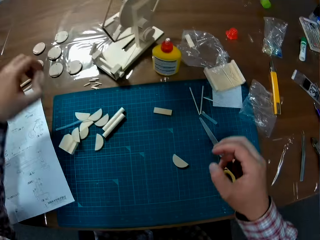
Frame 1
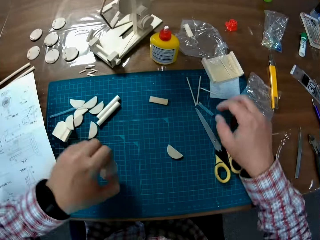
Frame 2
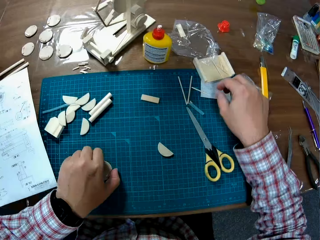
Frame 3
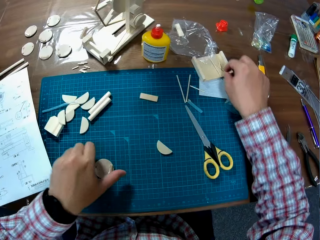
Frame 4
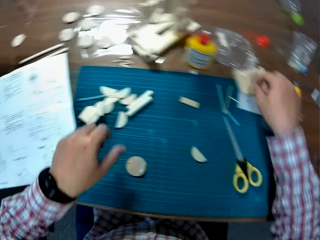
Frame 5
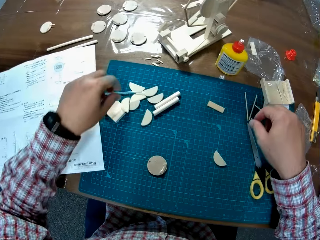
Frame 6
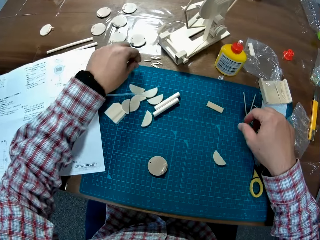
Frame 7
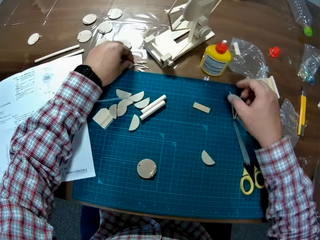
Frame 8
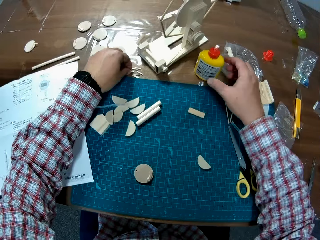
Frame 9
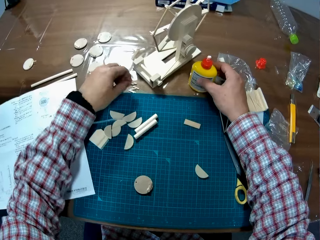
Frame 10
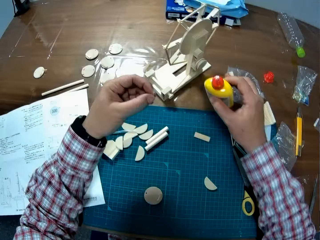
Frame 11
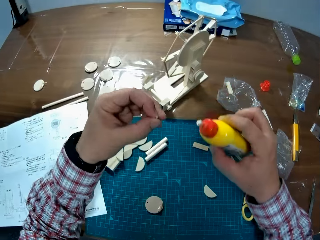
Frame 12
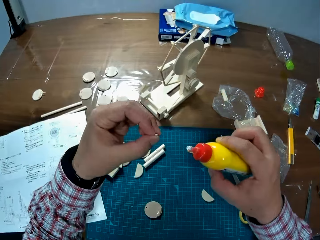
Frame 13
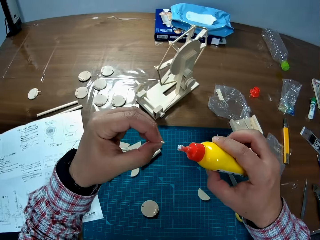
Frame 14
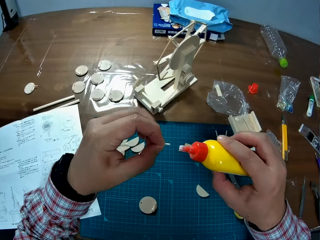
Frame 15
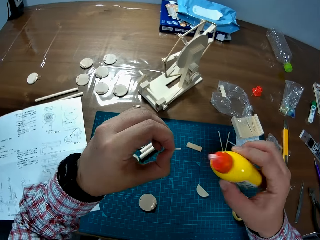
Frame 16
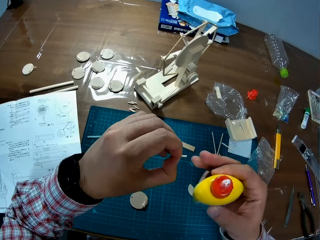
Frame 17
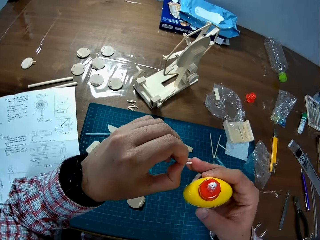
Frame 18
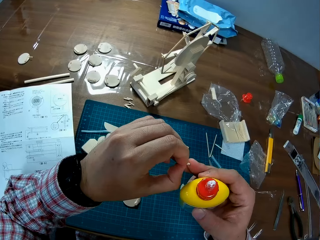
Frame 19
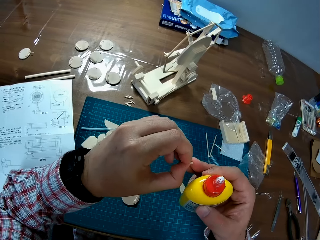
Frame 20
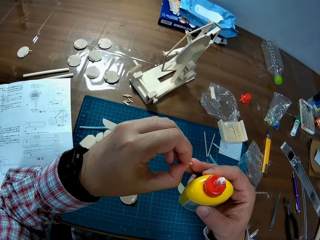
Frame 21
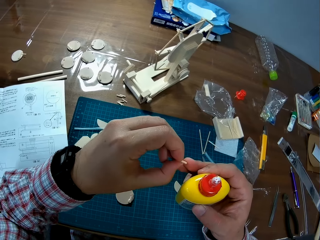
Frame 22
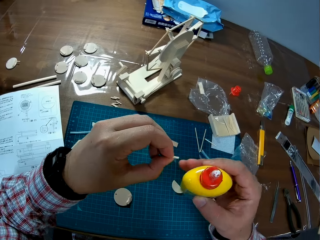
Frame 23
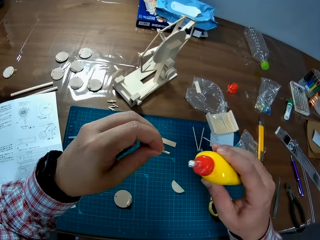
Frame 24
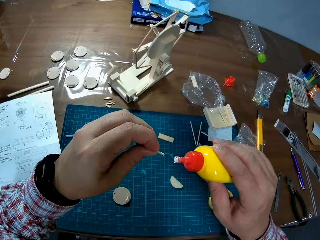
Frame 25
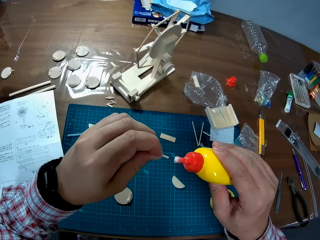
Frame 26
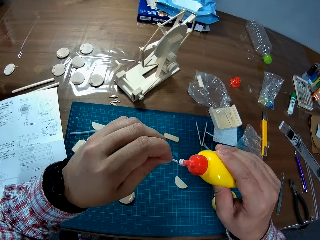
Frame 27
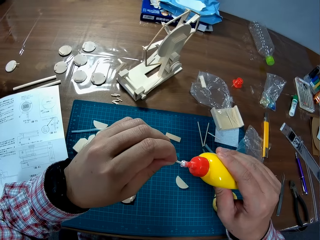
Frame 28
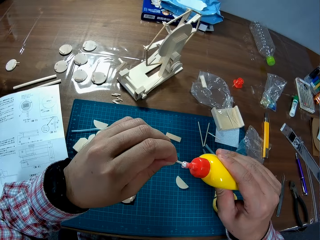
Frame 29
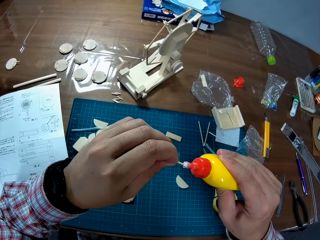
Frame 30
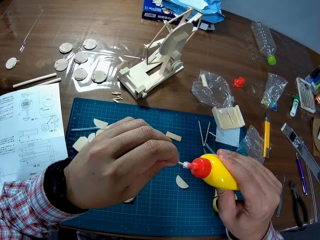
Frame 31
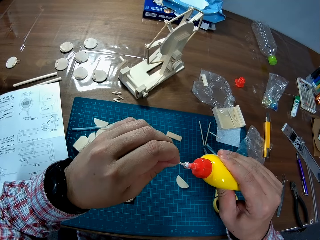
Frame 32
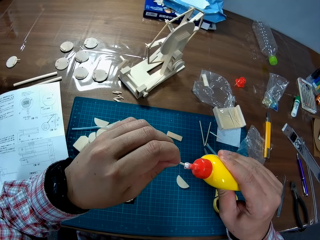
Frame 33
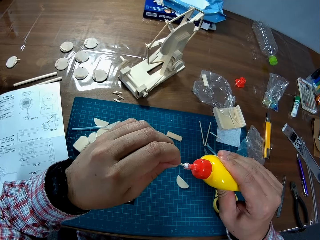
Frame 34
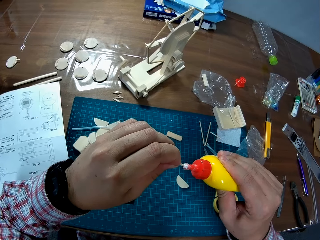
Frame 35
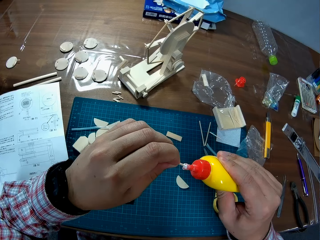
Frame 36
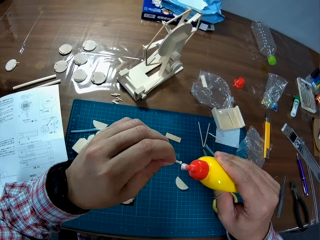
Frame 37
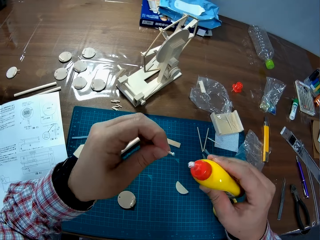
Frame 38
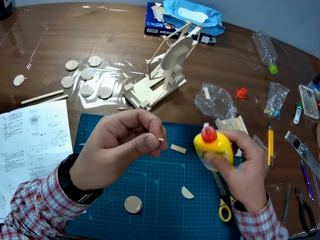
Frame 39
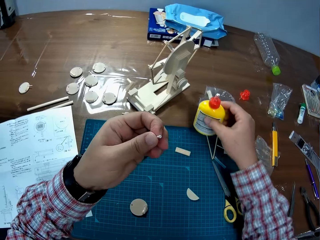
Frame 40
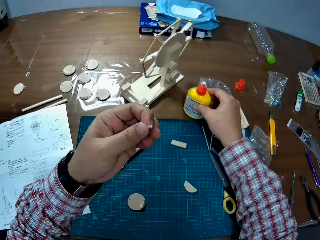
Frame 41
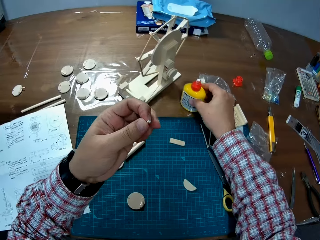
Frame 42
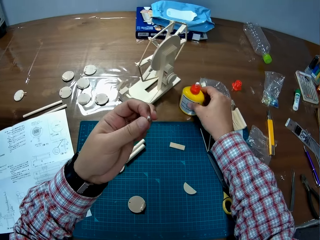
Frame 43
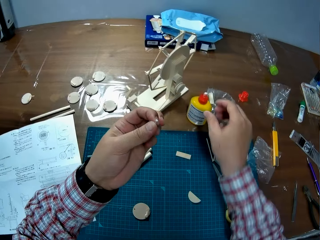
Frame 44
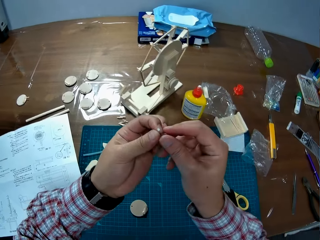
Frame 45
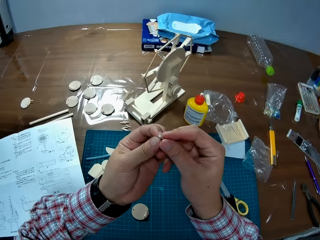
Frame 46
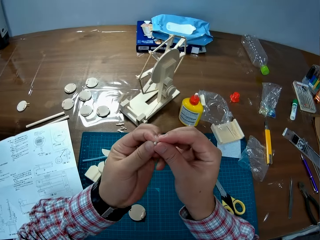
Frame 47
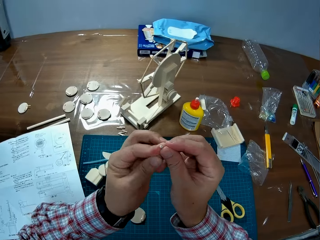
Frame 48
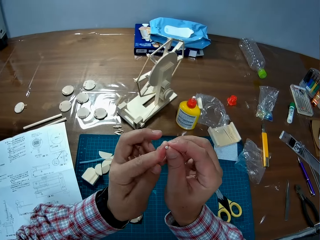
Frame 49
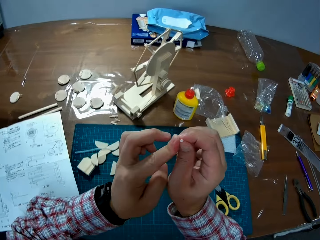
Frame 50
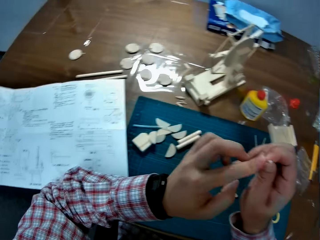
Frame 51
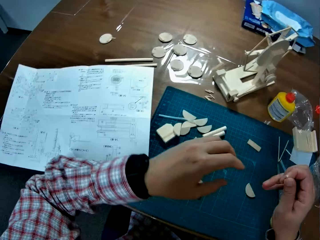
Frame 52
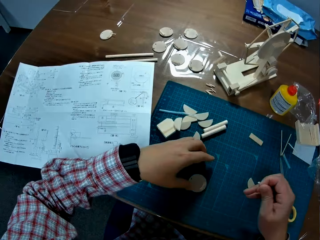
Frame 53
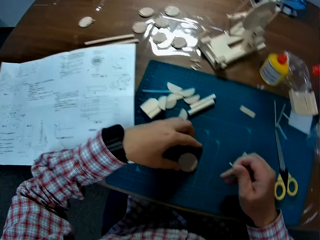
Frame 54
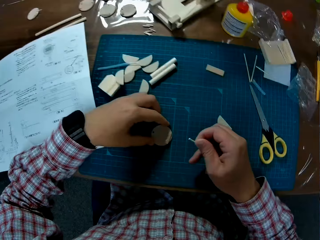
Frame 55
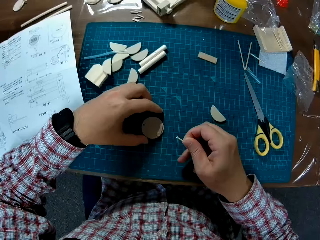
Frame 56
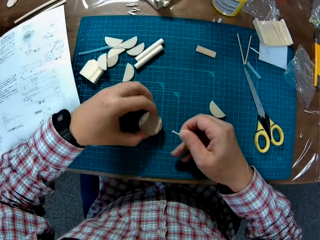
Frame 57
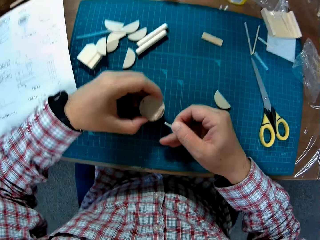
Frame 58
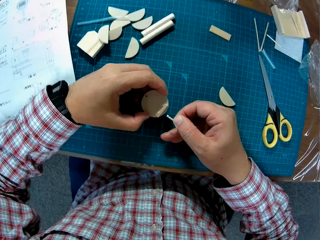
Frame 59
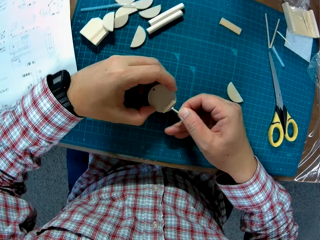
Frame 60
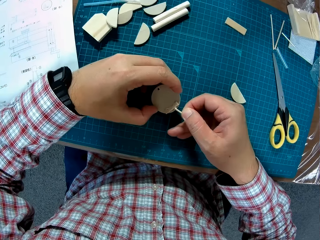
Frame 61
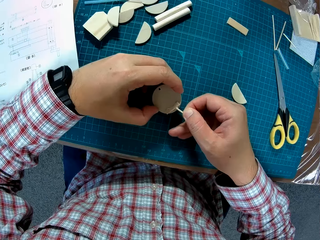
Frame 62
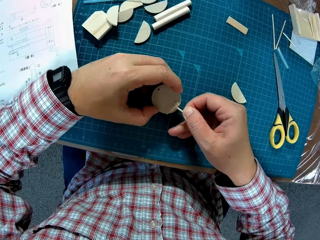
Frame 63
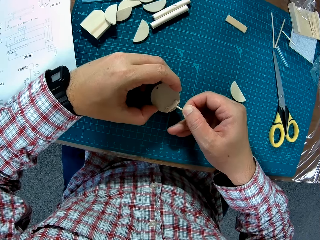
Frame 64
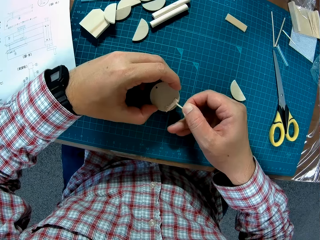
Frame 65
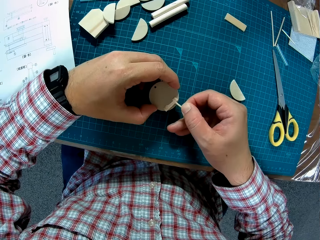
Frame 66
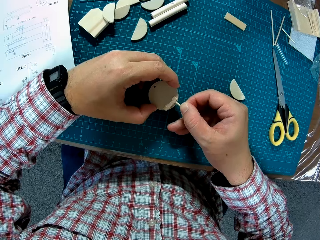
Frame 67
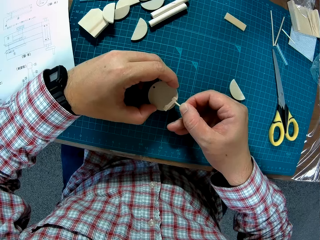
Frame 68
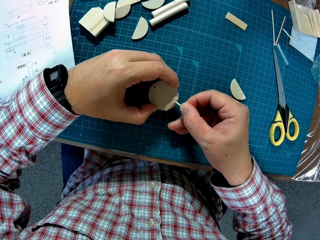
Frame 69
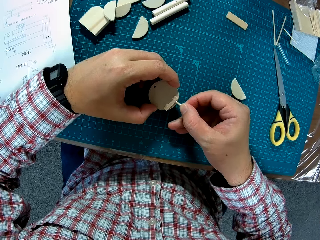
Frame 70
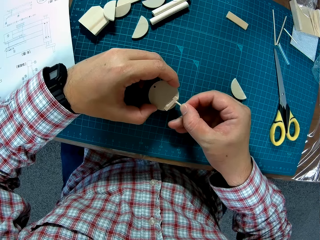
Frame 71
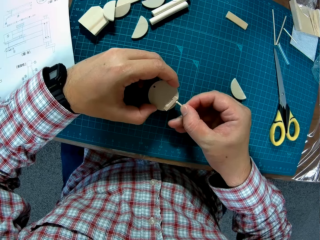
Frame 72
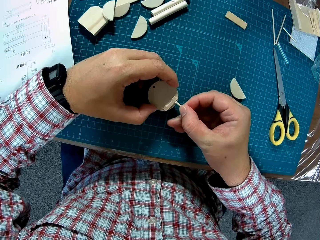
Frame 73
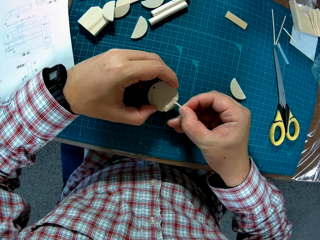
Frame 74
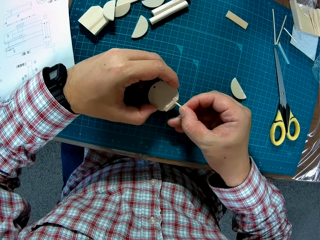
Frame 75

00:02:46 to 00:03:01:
The camera wearer picks another round piece from the table using the left hand. They place the piece on the cutting mat. They pick a piece of stick on the table using the left hand. They pick the glue on the table with the right hand. They apply glue on the edge of the stick in the left hand. They put the glue back on the table. They shift the stick from the left to the right hand. They pick the round piece from on the mat with the left hand. They insert the stick on the round piece on the table.

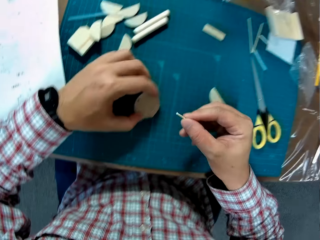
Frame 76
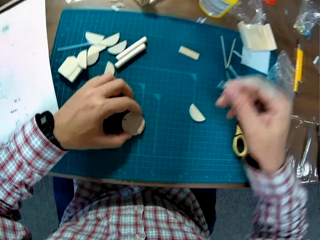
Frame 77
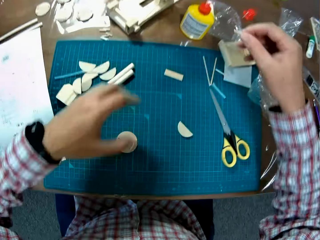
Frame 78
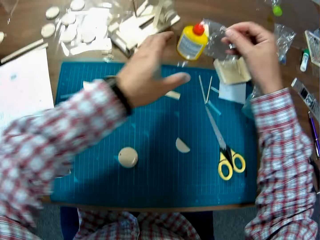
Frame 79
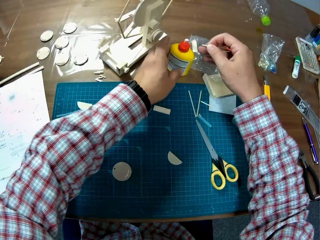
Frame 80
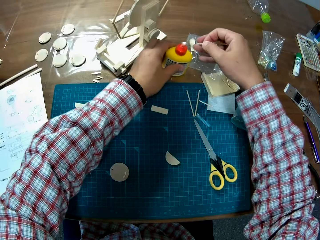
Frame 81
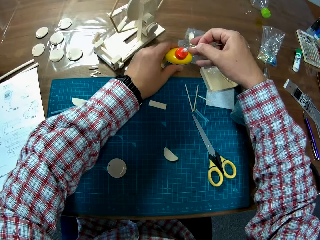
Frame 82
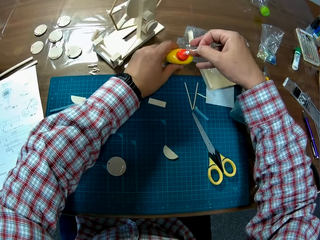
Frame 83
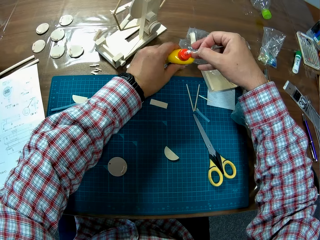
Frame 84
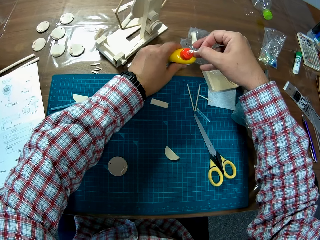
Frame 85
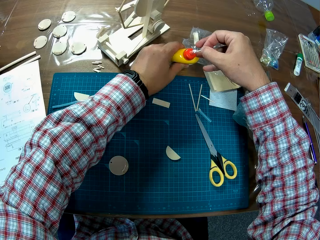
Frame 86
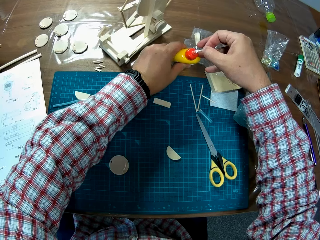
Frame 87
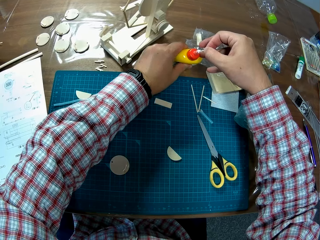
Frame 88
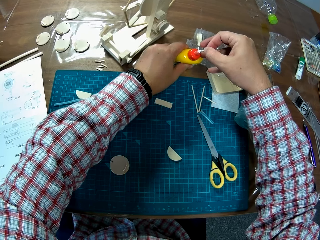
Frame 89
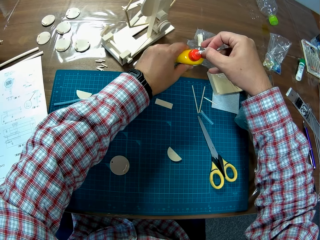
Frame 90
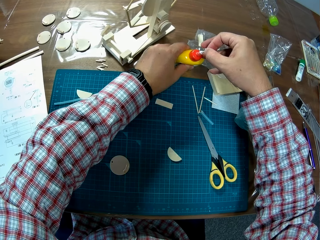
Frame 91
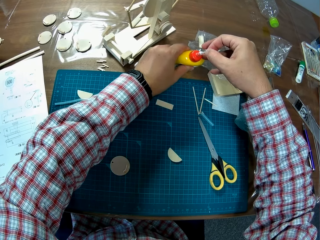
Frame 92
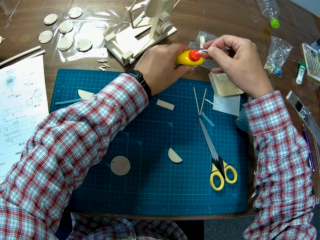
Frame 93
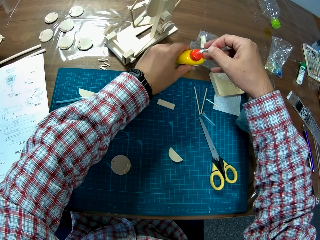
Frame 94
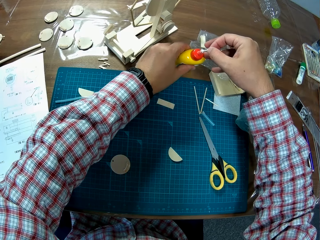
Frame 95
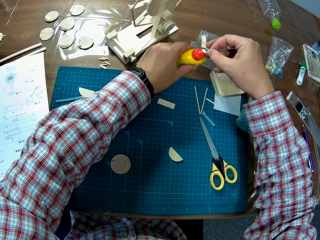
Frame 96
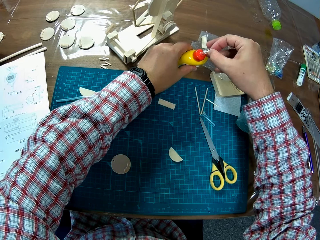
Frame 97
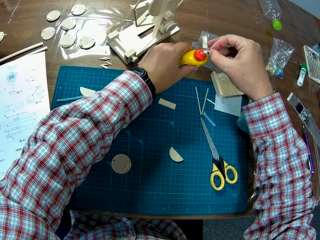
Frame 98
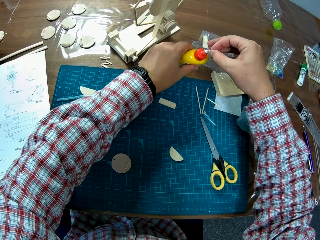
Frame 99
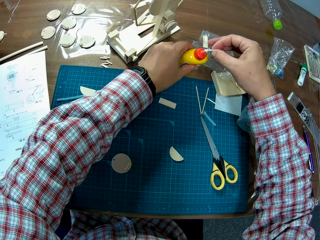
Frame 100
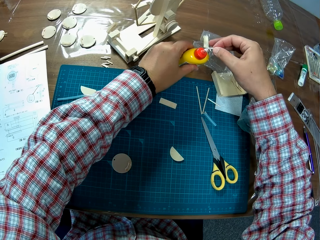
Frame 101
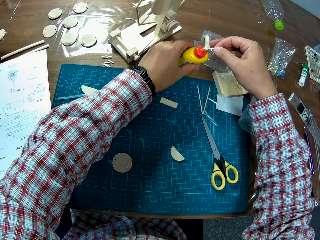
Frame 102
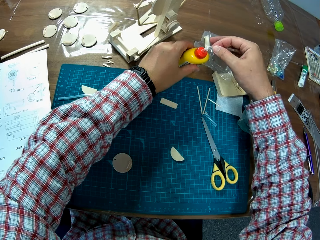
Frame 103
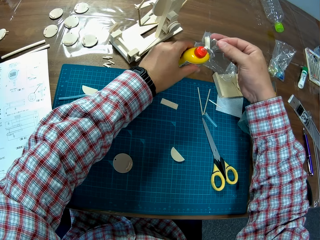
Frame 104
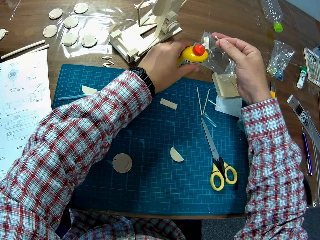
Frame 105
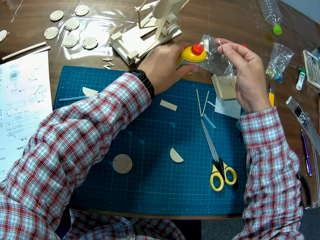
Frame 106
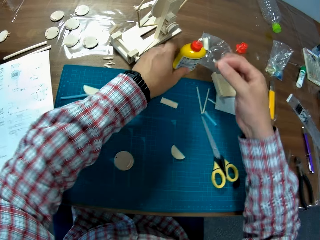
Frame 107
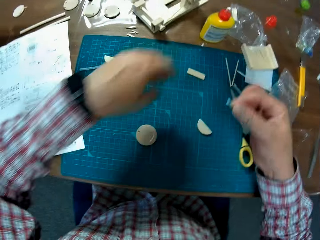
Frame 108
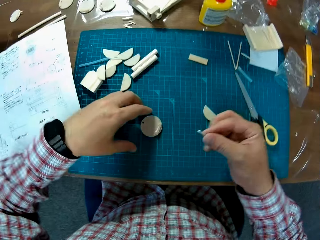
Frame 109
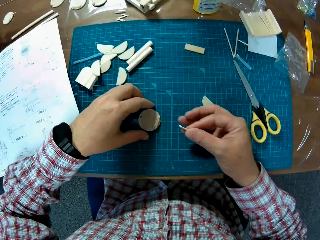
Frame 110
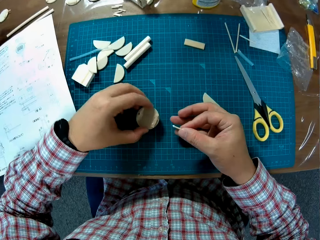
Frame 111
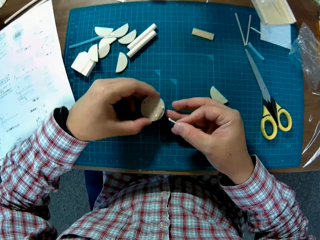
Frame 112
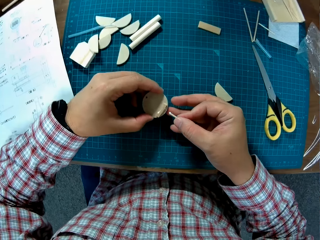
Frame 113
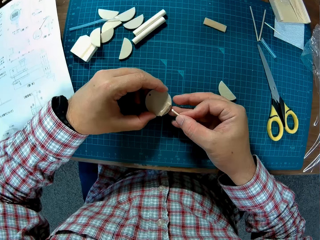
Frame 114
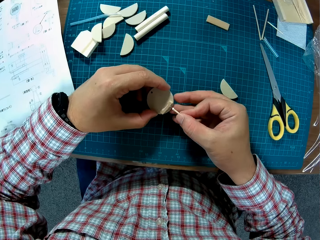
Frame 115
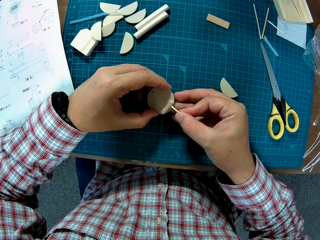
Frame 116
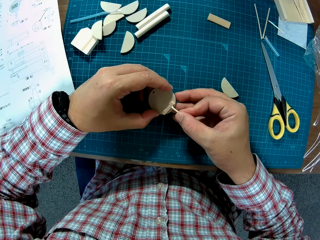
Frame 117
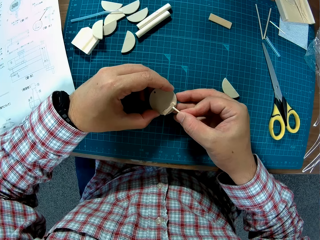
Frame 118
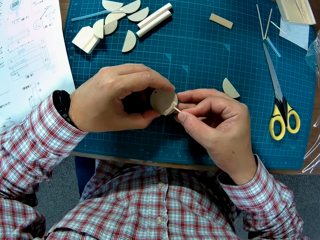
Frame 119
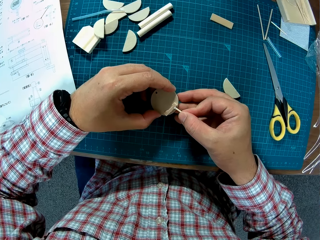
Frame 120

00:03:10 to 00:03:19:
The camera wearer places the round piece on the mat. They stretch both hands to the glue container, pick the glue with the left hand, and apply glue on the edge of the stick in the right hand. They stretch their hands back to the cutting mat. They pick the round model piece with the left hand. They insert the stick in the right hand on the round piece on the table.
